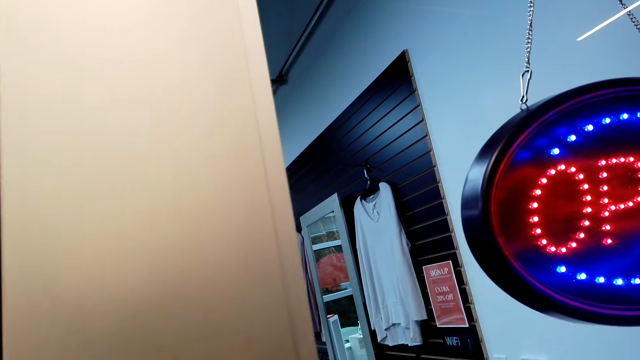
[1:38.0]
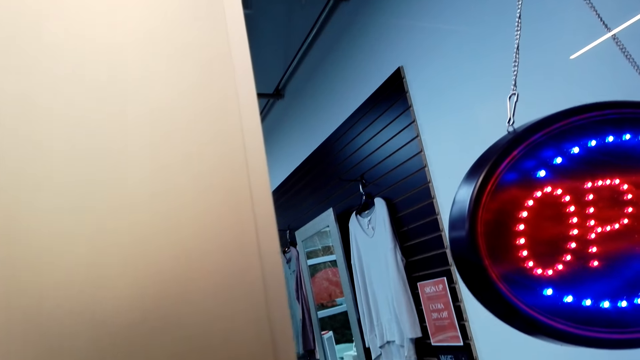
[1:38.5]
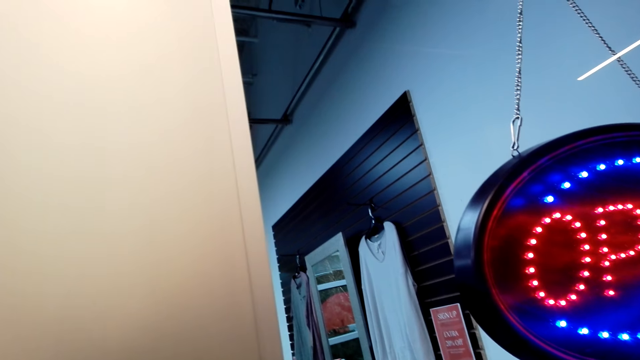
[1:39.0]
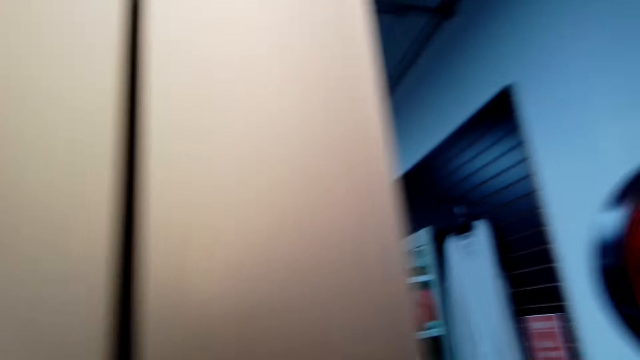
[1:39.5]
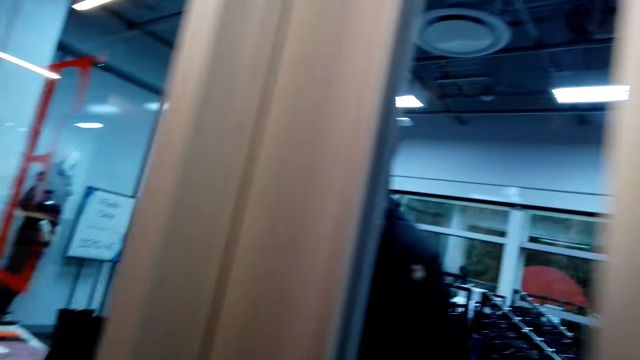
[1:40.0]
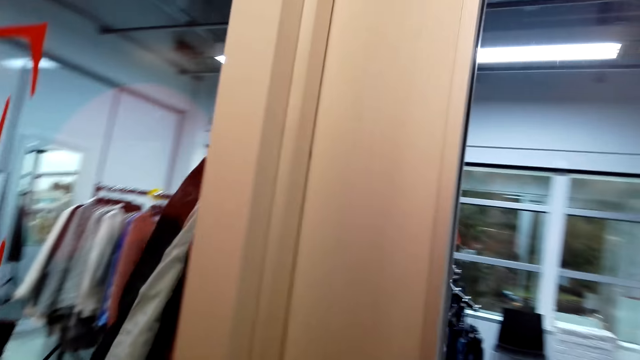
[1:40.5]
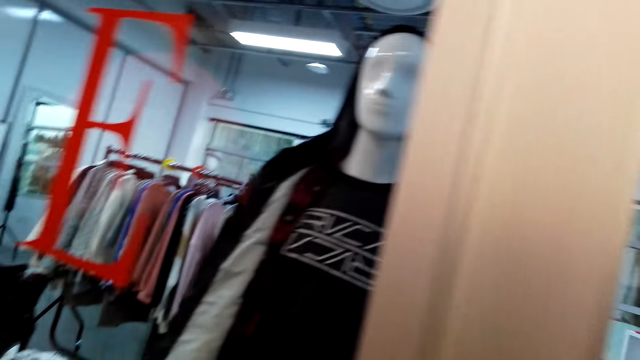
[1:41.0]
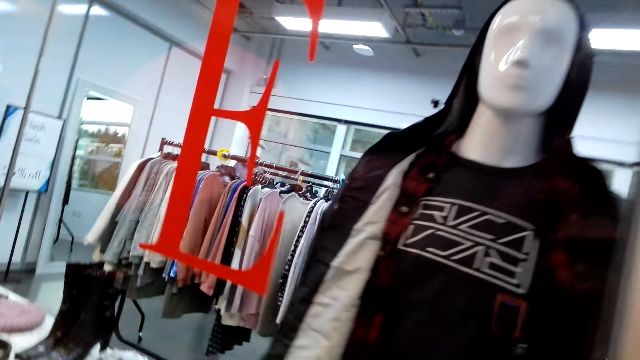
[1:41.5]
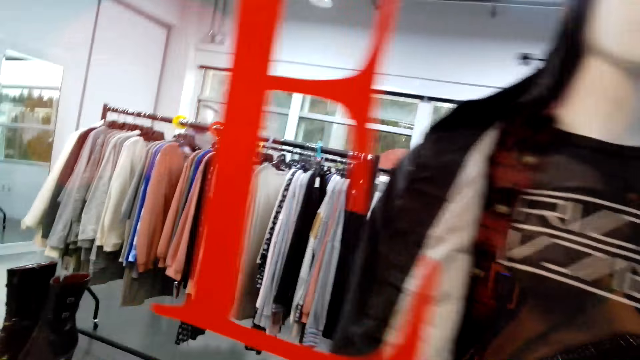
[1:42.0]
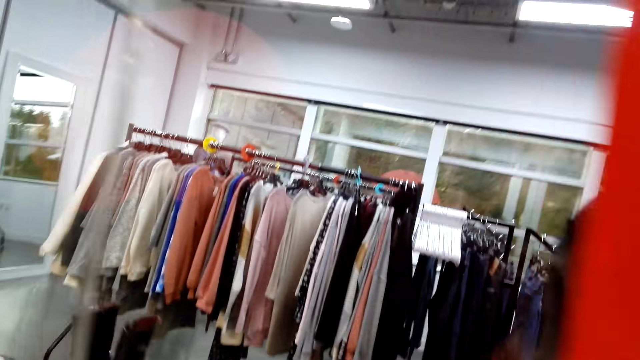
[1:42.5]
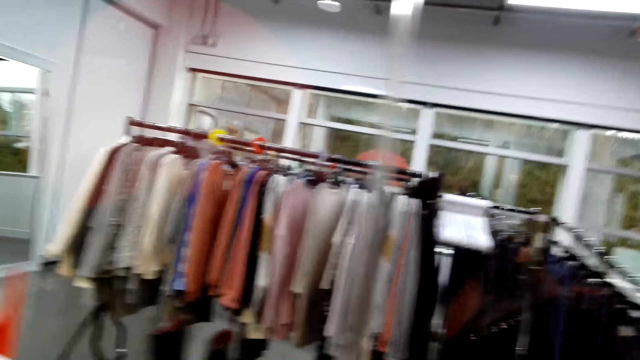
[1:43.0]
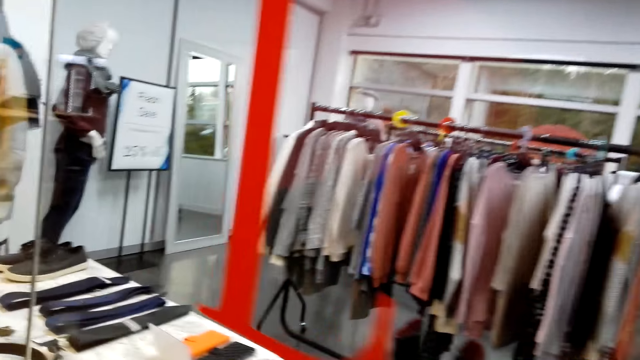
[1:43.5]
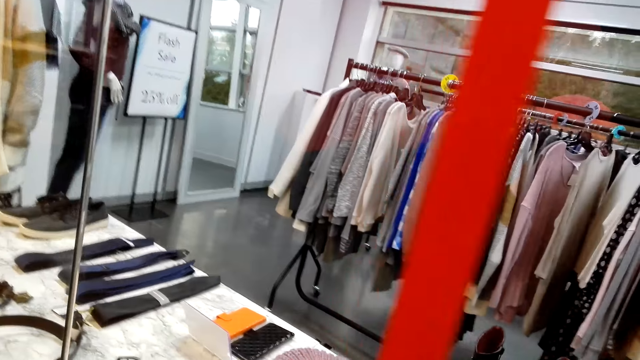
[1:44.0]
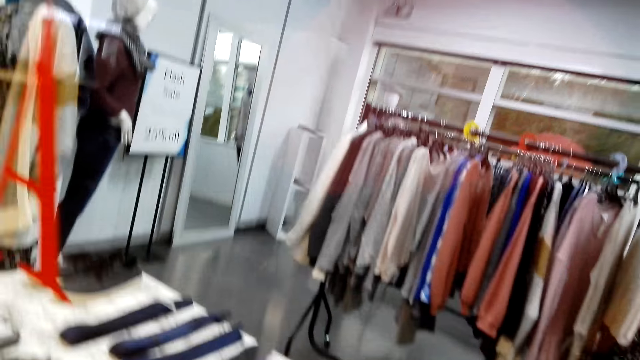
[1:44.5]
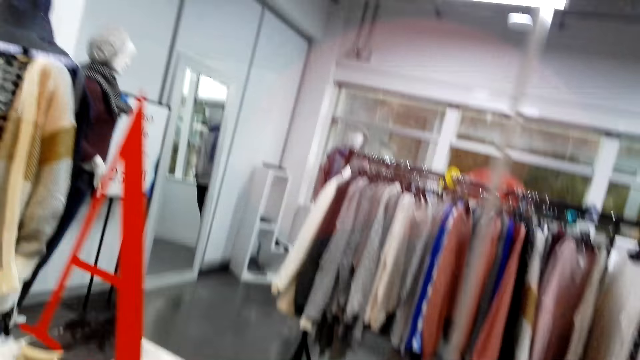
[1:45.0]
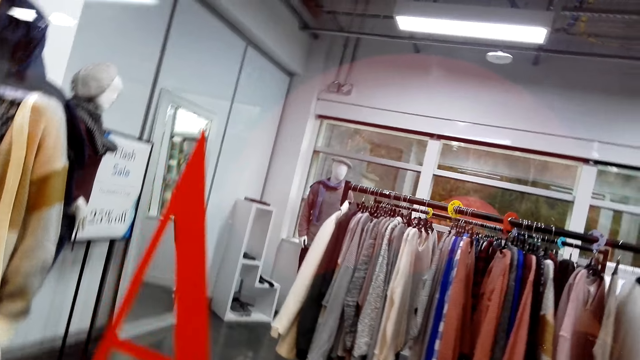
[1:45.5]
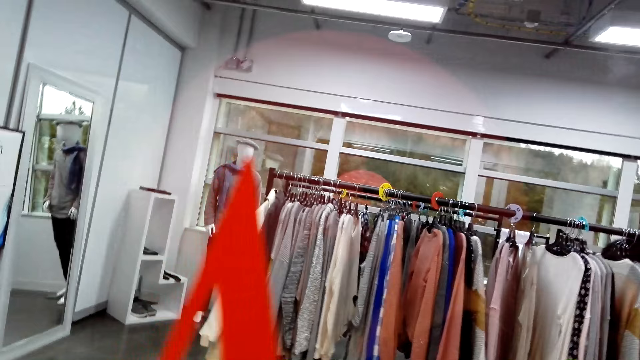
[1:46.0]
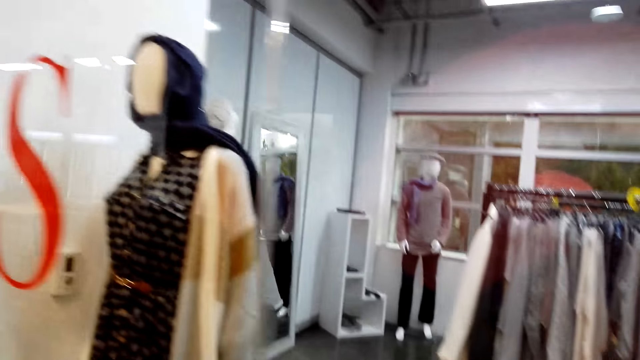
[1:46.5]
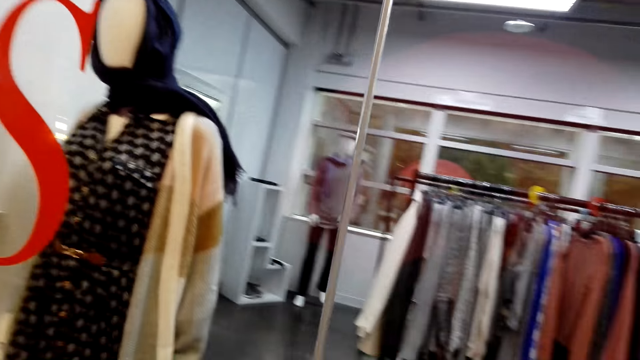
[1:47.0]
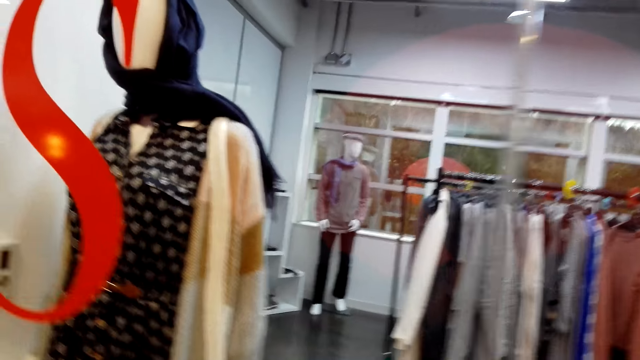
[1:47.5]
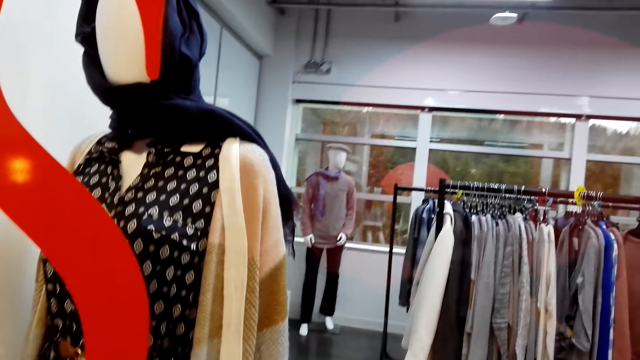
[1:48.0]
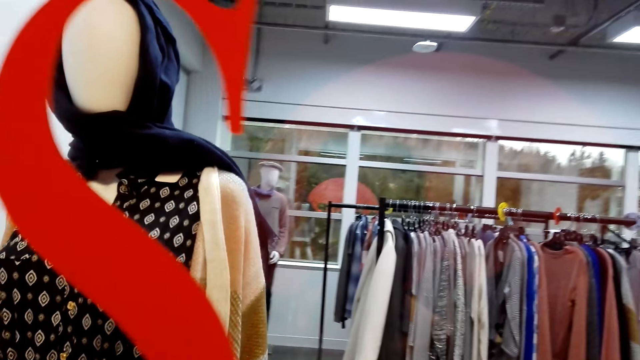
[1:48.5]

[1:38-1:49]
The camera wearer looks at the items in a shop.

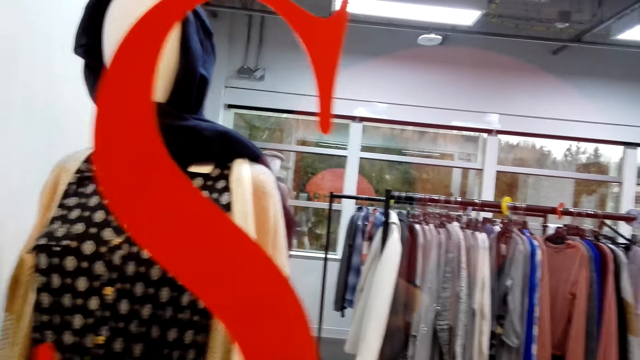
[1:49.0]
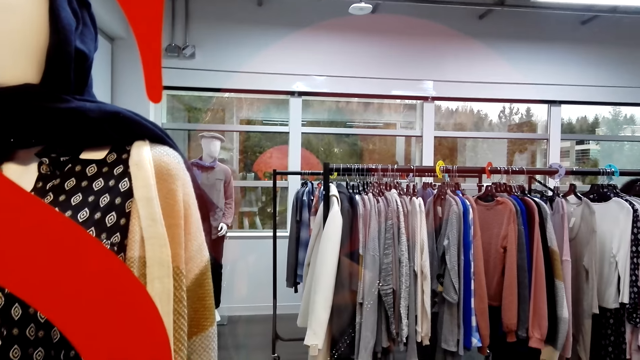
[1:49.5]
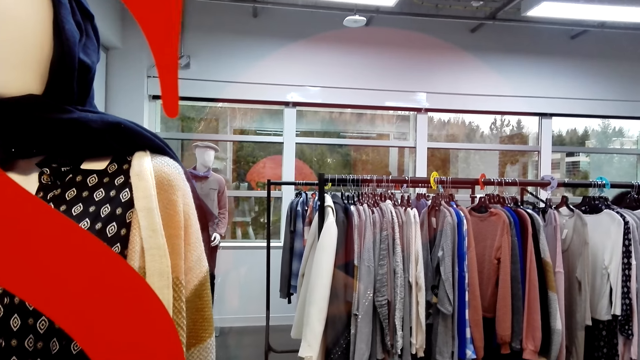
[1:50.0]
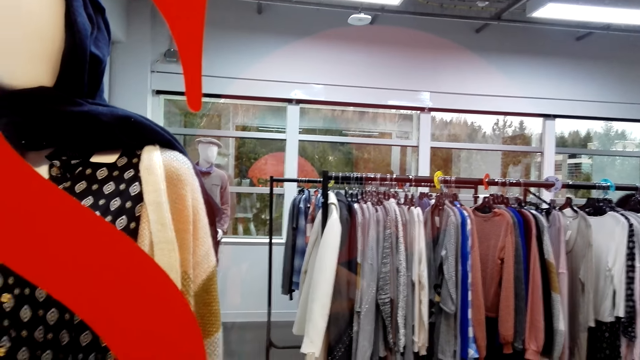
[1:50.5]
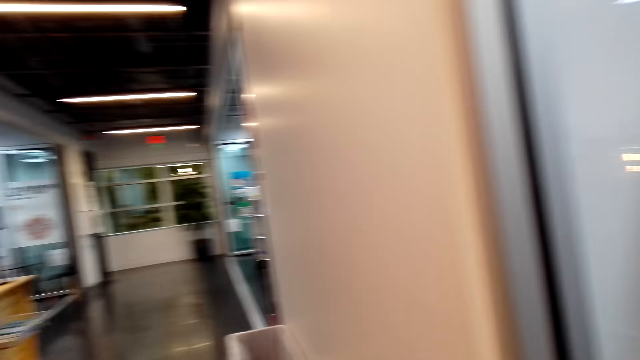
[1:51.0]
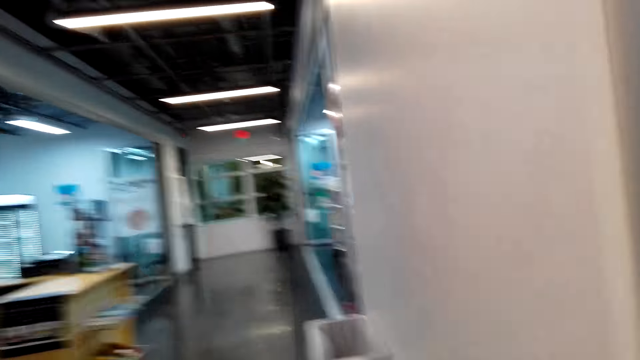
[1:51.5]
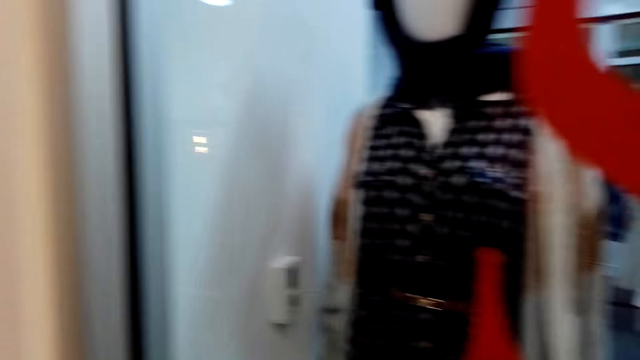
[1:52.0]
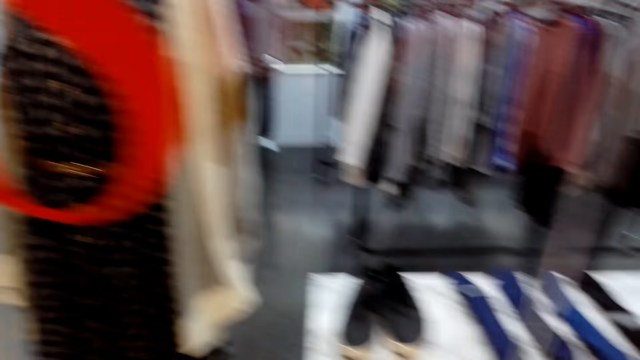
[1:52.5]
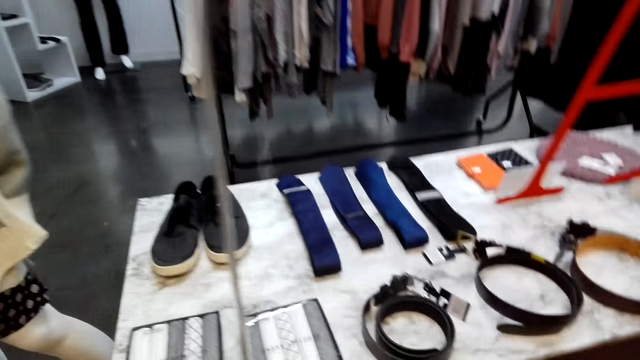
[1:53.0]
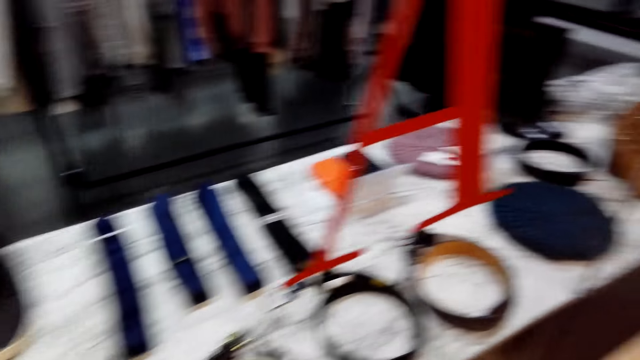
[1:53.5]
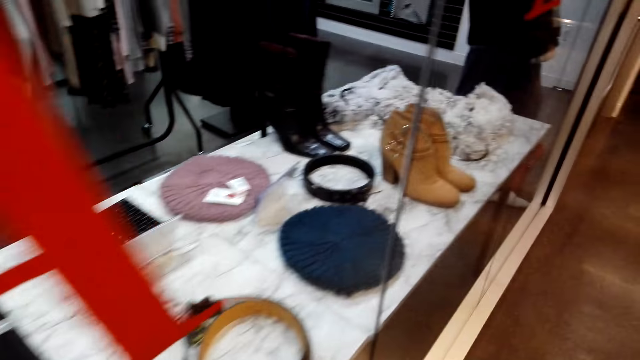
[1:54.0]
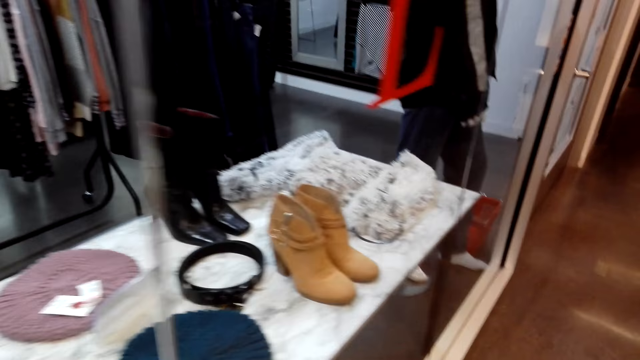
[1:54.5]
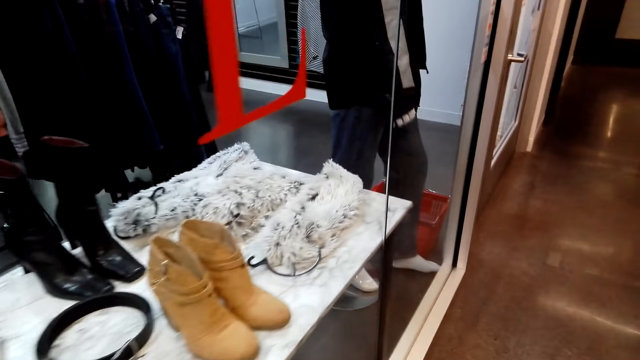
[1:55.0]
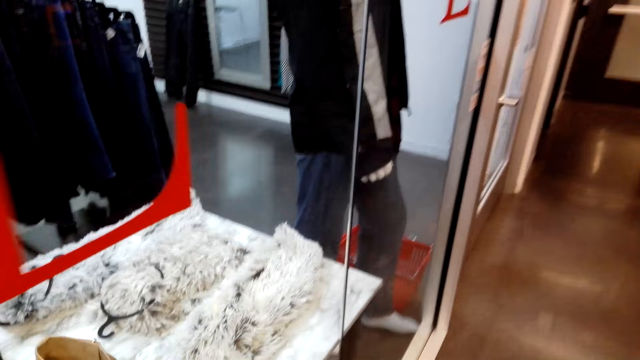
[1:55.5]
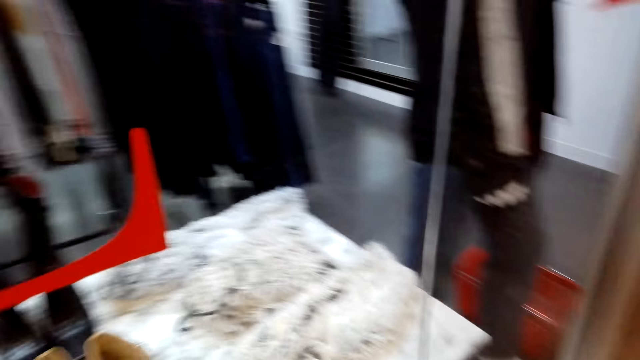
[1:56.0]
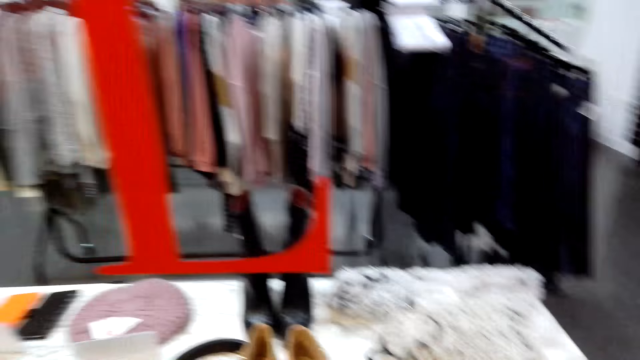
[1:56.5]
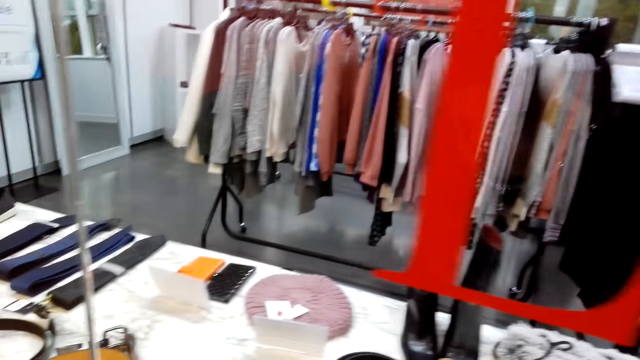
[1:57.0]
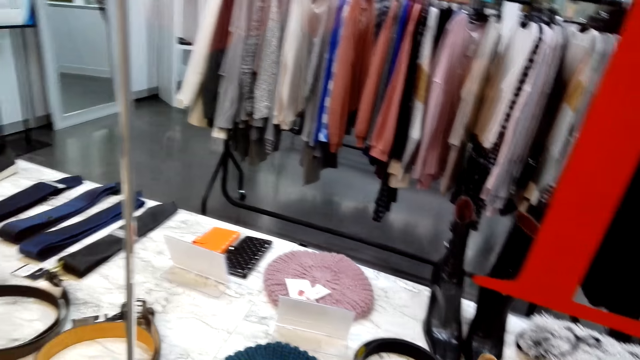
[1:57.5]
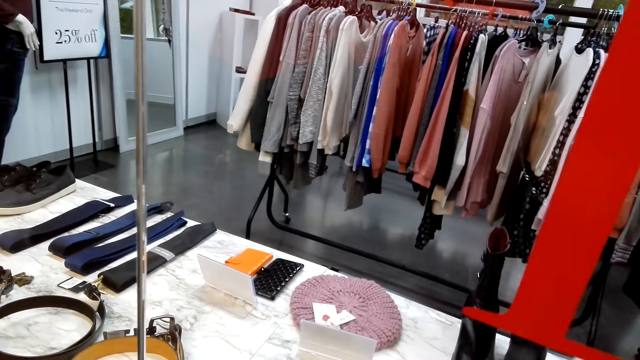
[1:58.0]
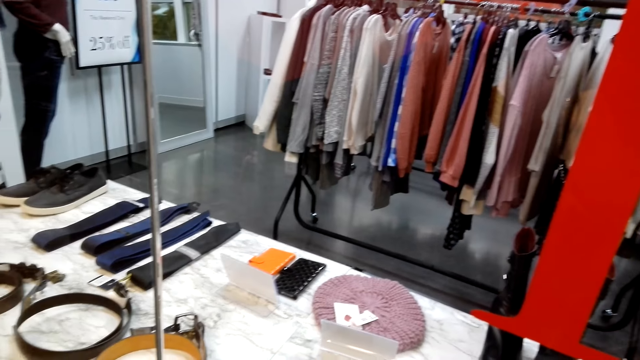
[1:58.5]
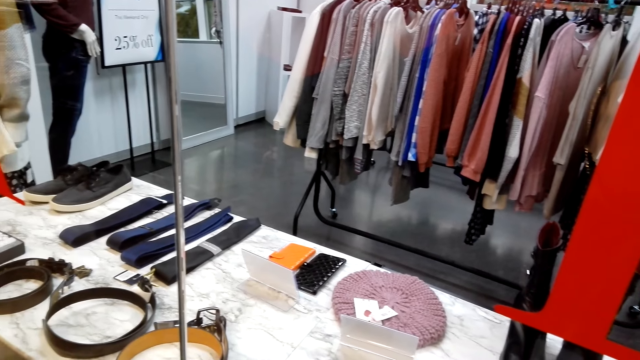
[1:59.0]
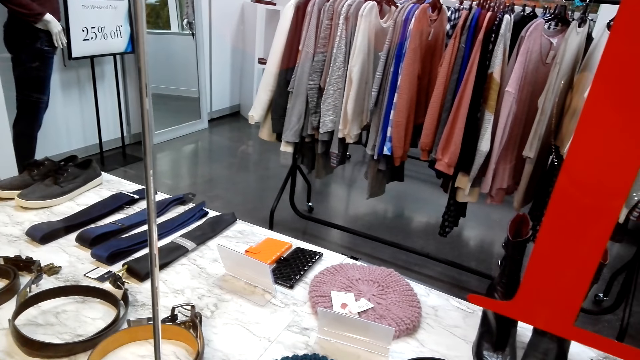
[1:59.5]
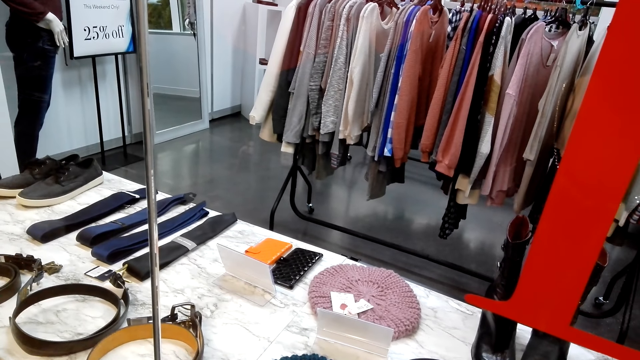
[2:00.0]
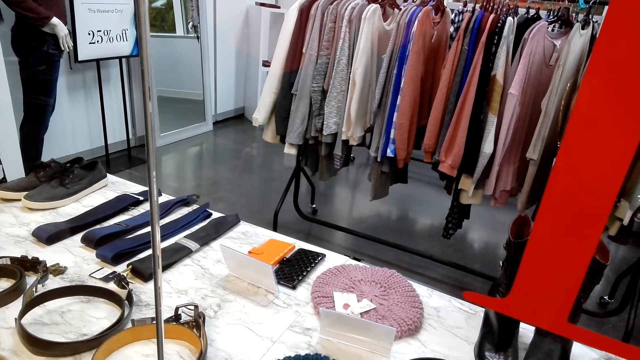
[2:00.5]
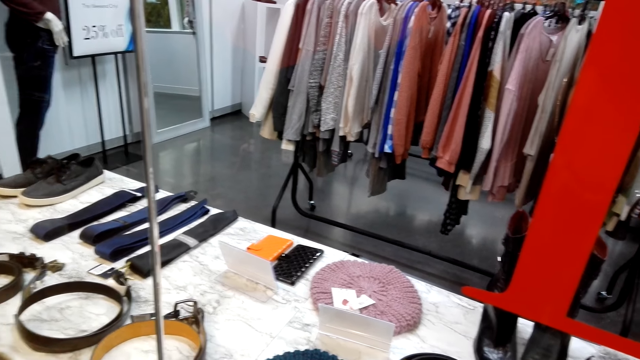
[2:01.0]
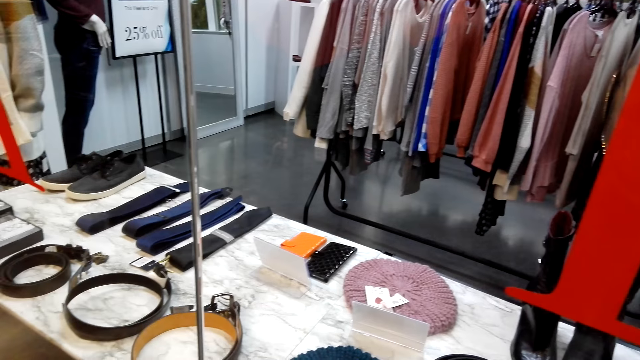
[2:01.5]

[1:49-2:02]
The camera wearer looks at other shops. They look at the items in a shop. They stare at the items in the shop.
